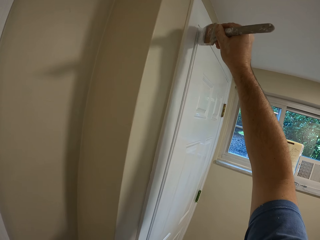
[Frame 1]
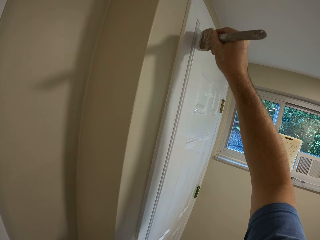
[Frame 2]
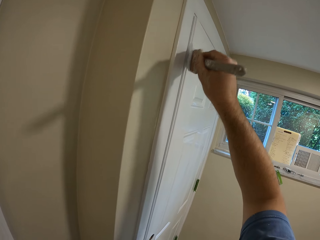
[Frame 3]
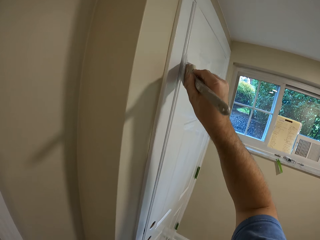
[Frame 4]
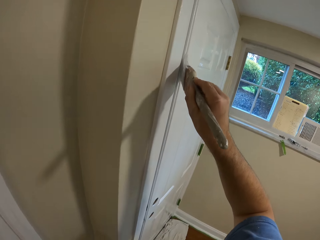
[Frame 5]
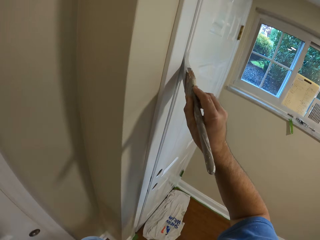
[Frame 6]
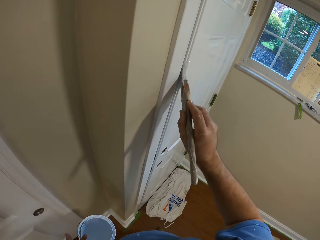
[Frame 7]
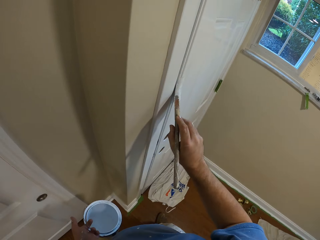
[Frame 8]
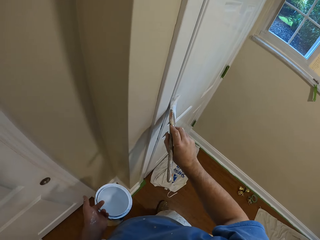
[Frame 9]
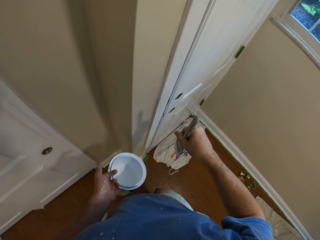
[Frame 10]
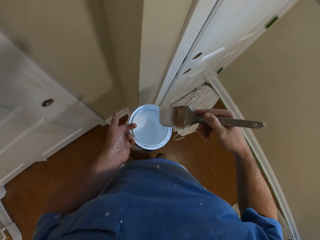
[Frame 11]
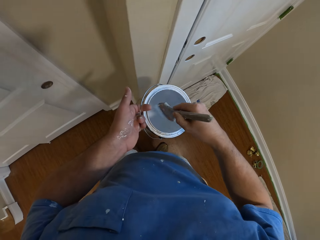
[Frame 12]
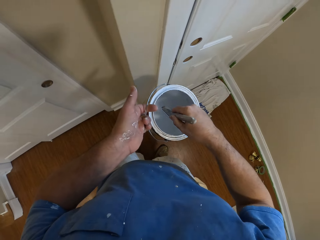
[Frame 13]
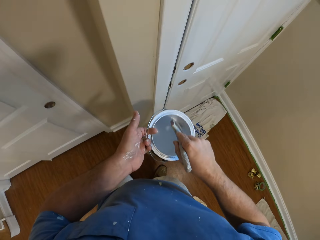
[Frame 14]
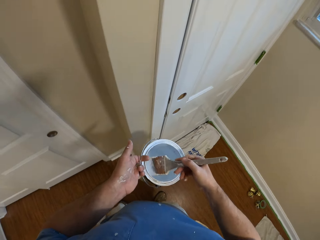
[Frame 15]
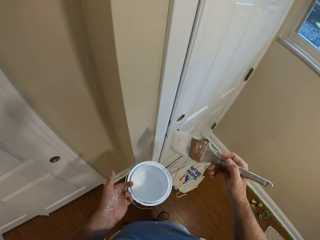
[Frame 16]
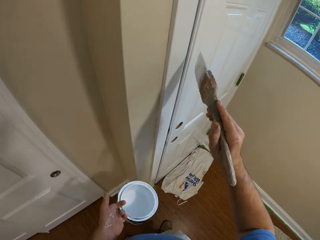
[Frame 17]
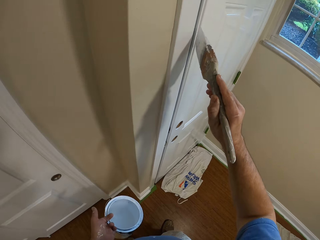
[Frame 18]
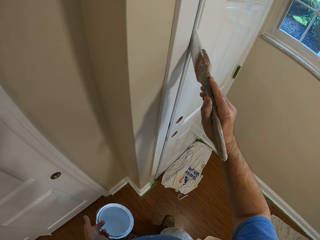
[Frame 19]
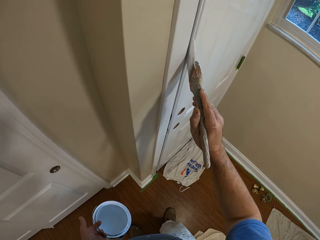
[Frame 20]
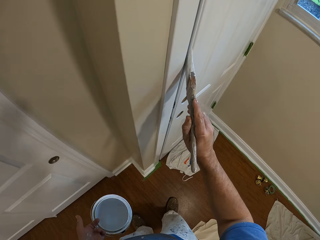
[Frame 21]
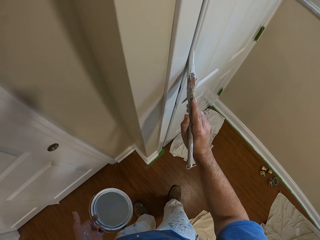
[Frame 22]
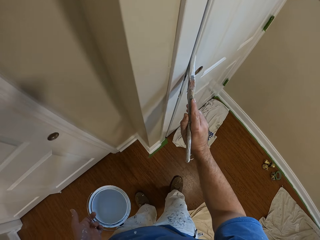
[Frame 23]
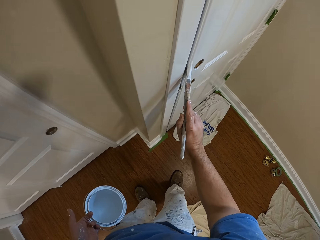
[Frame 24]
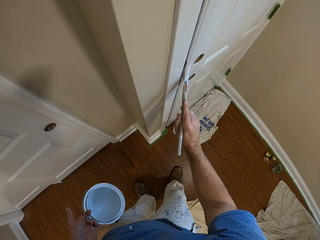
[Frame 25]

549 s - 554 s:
The camera wearer dips the brush inside the paint container. They paint the door with a brush.

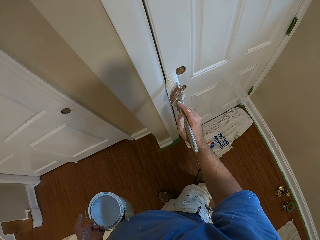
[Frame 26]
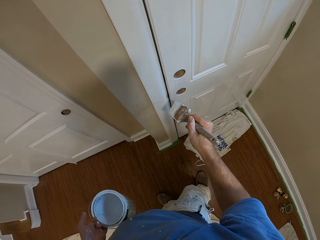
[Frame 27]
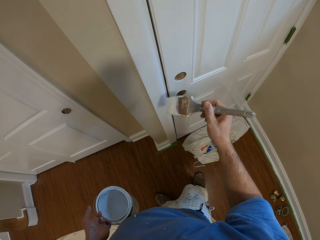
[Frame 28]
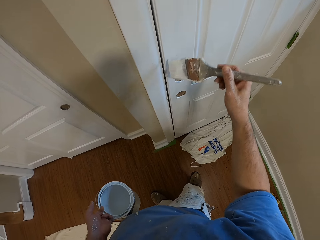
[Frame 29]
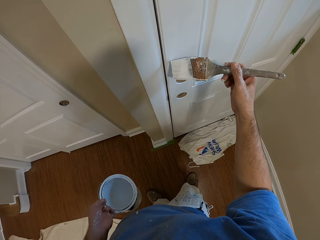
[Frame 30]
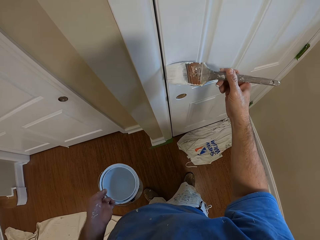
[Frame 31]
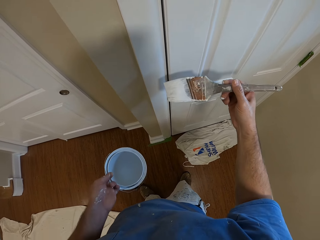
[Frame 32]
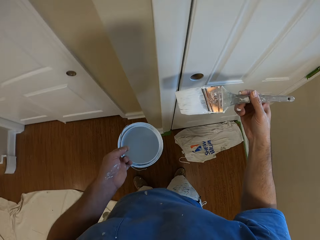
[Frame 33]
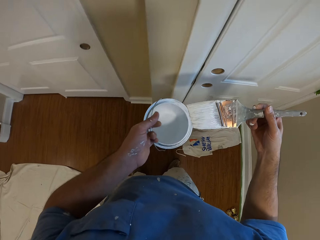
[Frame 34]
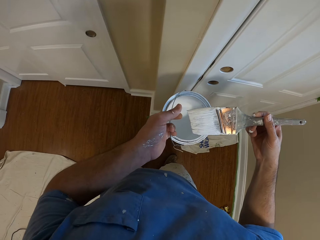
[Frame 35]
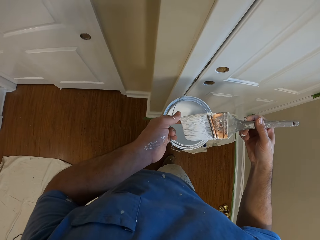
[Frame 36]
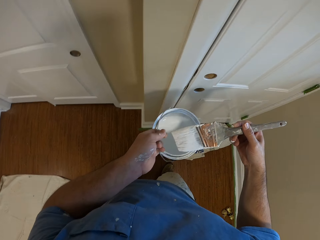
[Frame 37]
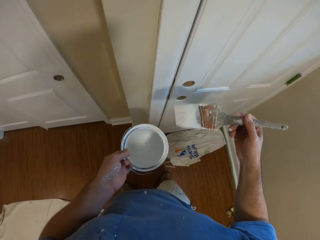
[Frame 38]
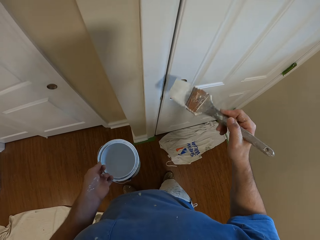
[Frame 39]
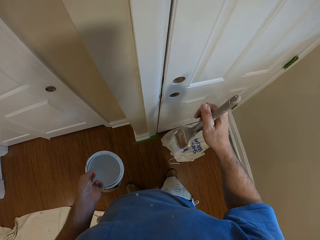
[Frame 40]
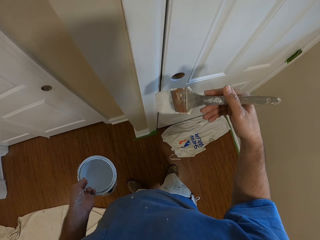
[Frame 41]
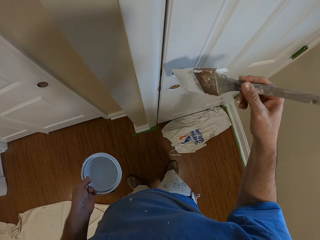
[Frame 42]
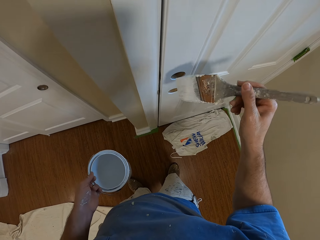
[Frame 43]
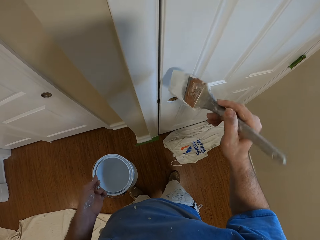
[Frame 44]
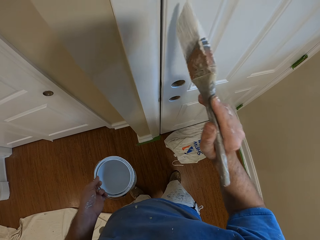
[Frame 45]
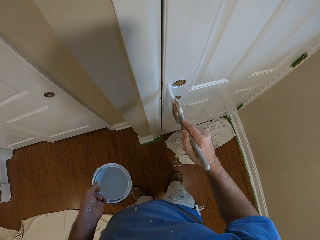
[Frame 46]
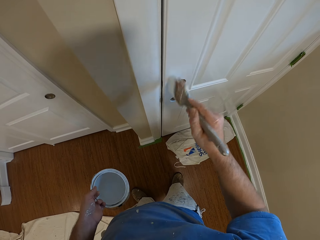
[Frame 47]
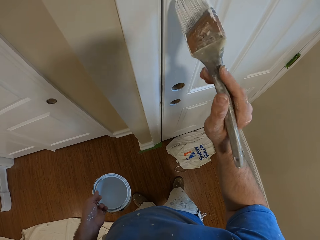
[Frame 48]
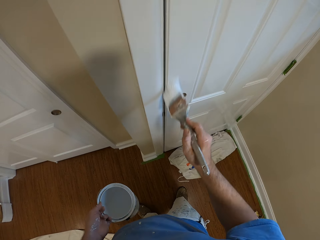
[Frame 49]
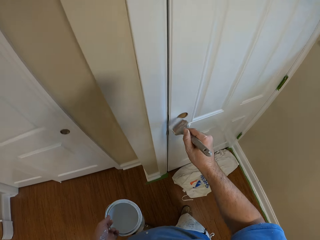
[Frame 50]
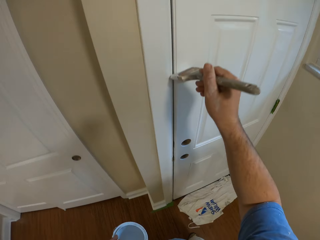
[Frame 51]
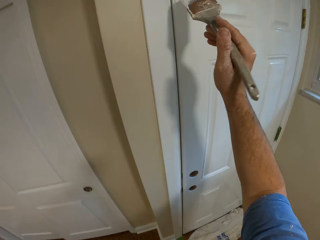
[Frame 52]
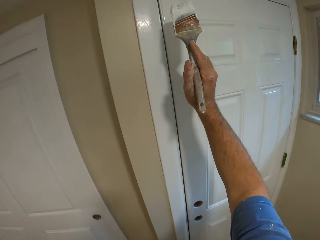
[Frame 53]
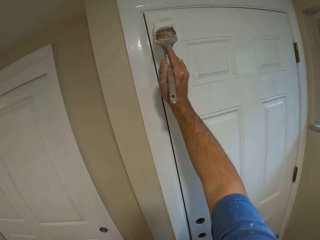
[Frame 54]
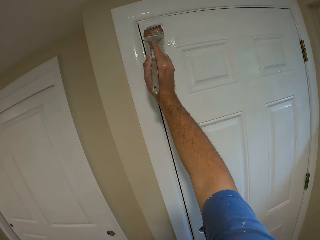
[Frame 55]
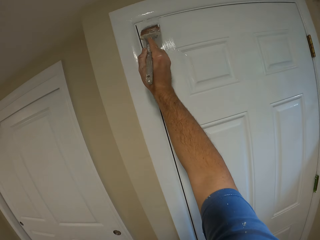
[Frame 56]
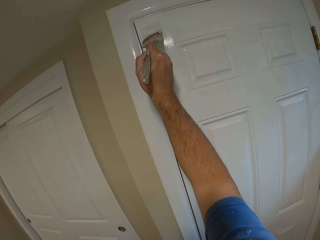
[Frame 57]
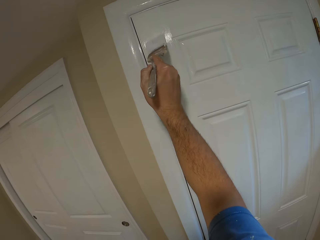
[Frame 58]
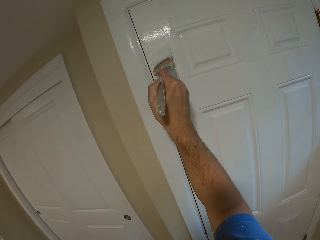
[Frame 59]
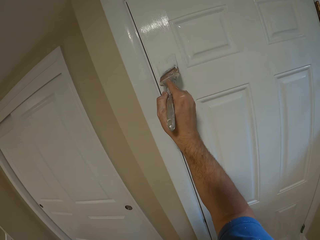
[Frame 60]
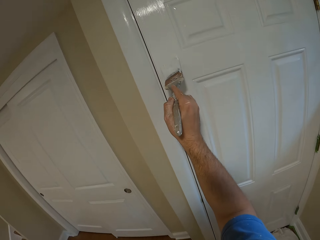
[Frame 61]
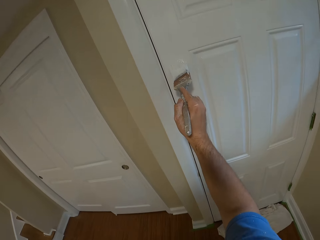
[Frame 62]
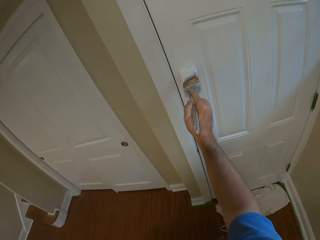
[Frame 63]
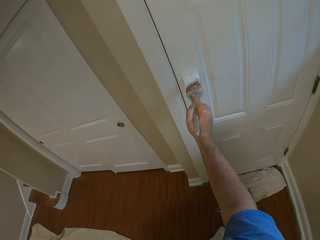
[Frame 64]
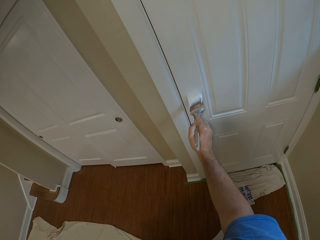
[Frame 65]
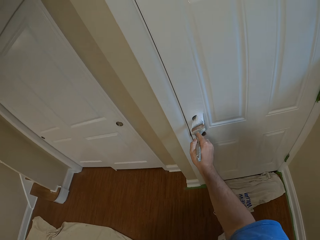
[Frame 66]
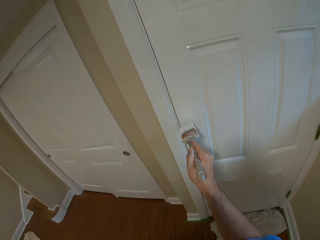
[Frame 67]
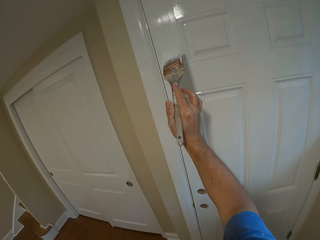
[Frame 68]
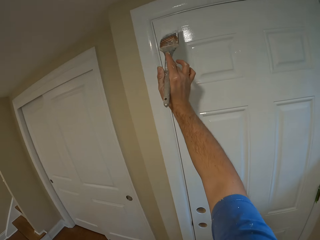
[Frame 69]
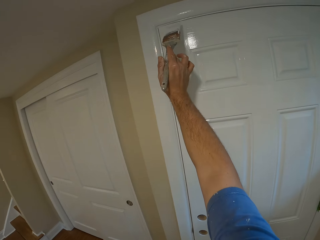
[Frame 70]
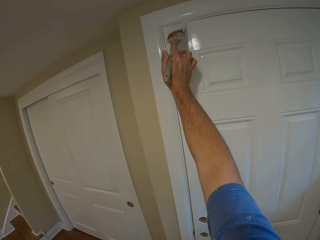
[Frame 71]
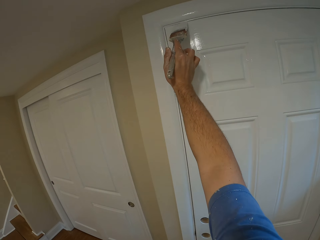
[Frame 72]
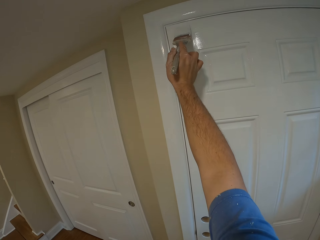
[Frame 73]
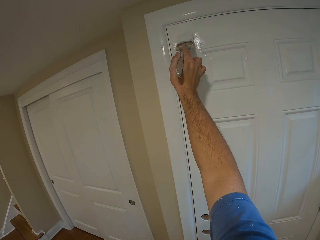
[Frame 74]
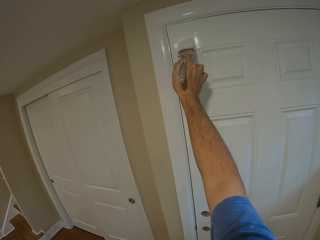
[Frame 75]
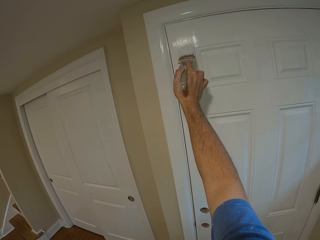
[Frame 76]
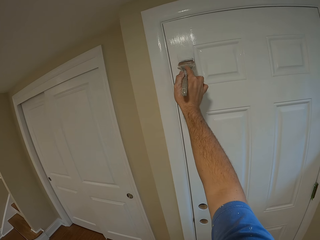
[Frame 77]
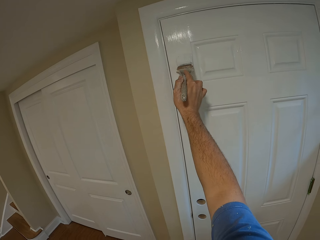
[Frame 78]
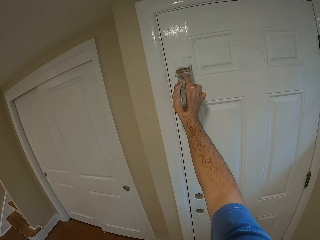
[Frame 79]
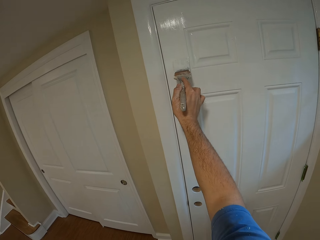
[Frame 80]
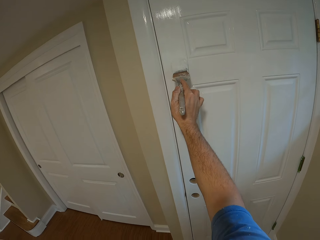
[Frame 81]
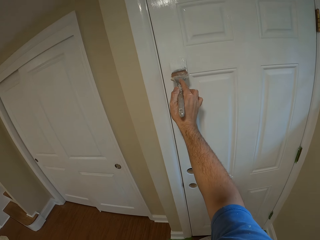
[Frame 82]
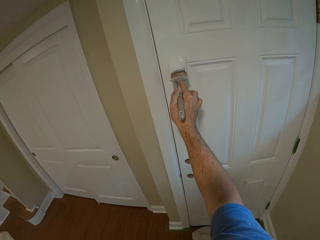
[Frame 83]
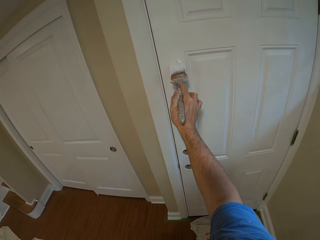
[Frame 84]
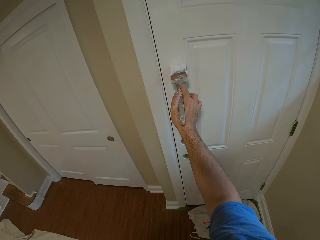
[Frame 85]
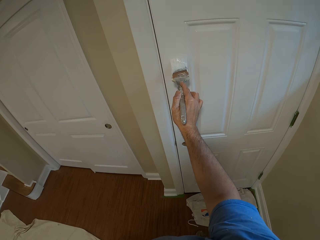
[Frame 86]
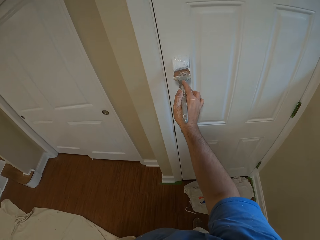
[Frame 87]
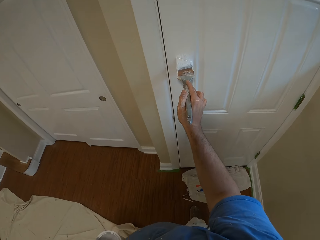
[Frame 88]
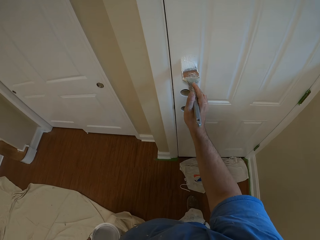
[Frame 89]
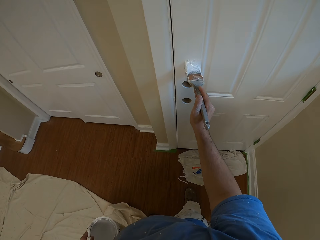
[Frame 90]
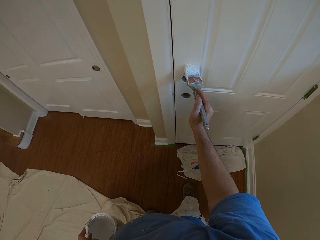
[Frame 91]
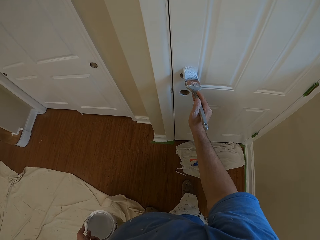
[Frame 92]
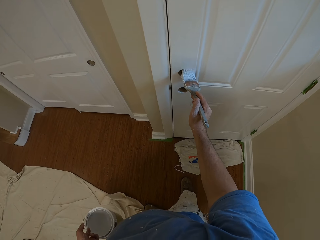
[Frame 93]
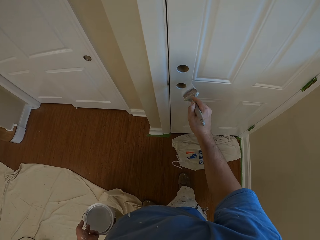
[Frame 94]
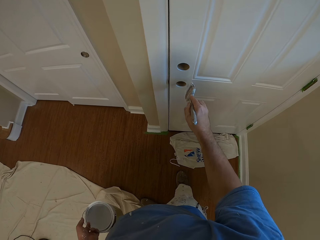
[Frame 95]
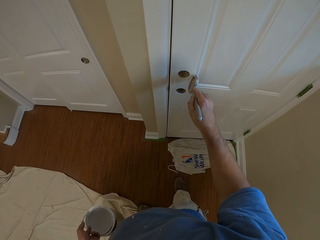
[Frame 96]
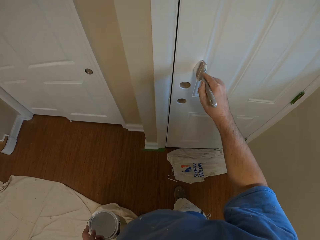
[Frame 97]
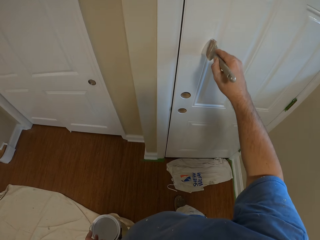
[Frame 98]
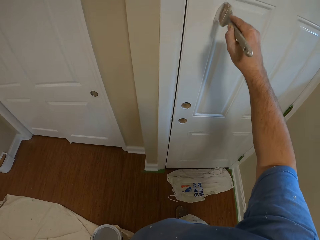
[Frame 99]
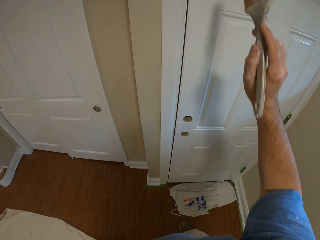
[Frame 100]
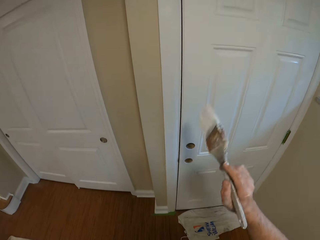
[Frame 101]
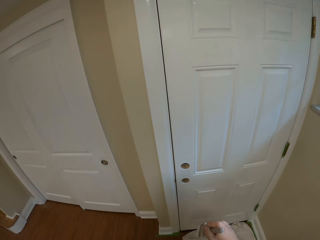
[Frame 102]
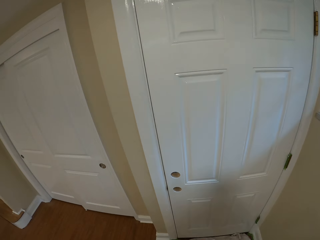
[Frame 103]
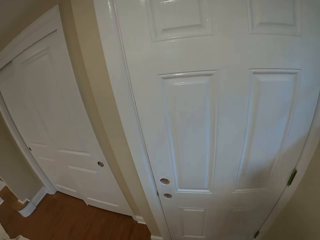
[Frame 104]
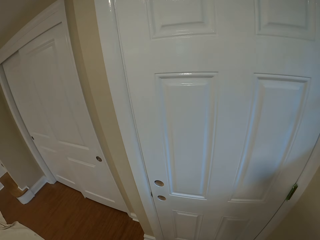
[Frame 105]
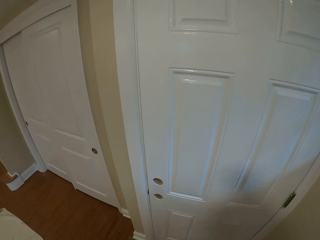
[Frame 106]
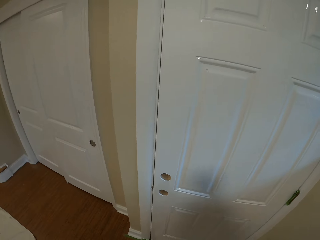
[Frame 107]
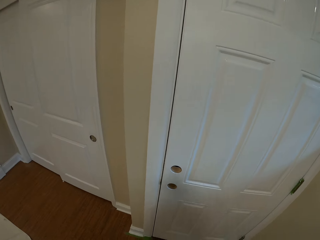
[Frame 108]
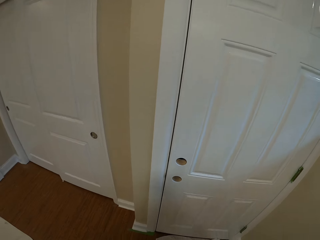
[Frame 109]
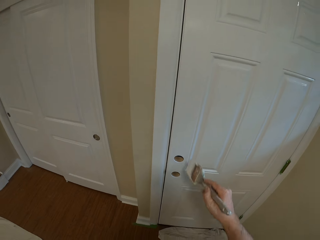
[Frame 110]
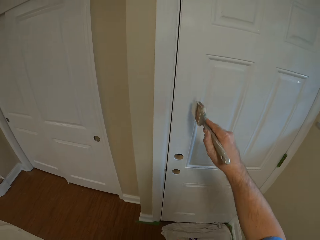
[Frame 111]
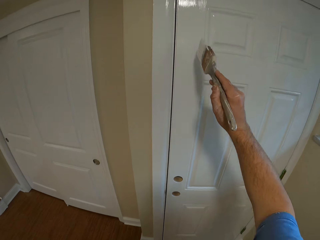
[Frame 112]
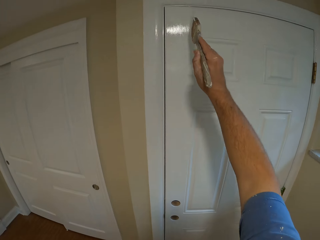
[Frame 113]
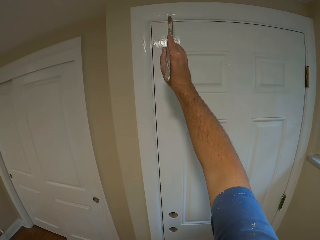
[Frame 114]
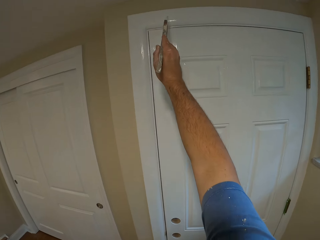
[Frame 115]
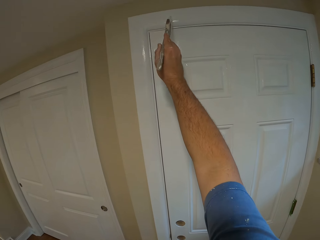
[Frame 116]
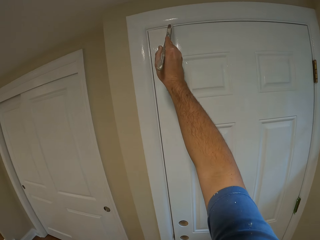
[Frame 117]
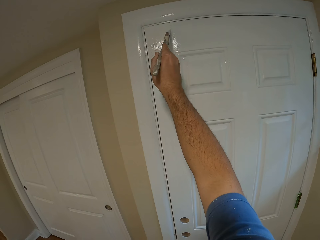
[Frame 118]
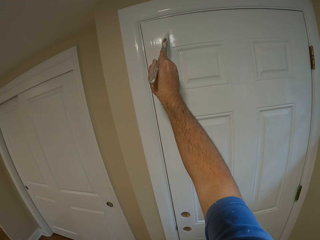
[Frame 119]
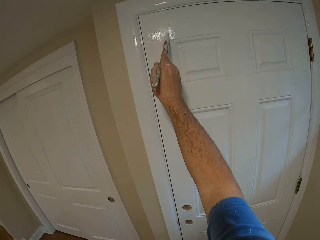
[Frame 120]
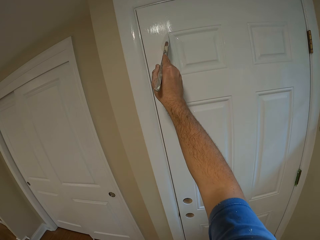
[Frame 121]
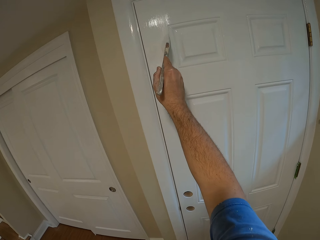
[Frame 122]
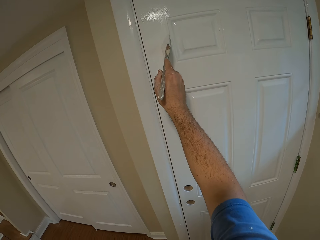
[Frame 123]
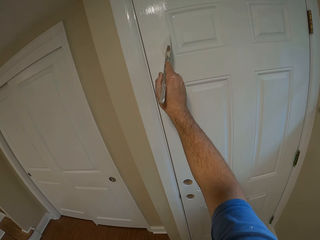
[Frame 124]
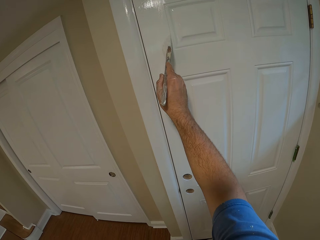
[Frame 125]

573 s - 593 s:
The camera wearer touches the bristles of the paint brush with the thumb and index finger of his left hand. He removes something on the paint brush. He paints the door with the paint brush in his right hand. He removes the paint brush from the door. He stops painting the door with the paint brush. He paints the door with the paint brush in his right hand.
